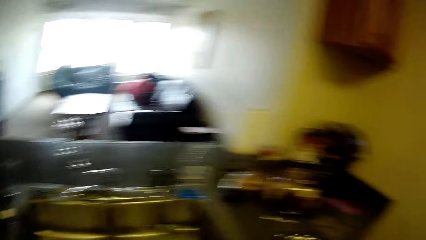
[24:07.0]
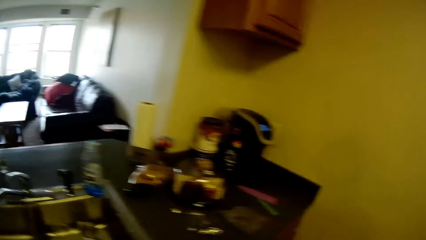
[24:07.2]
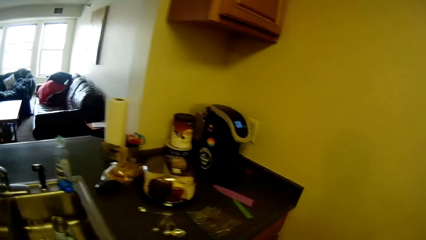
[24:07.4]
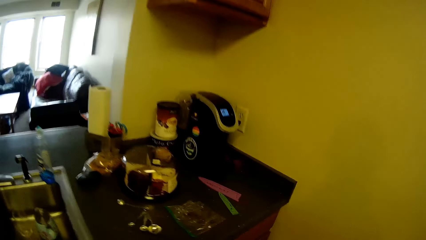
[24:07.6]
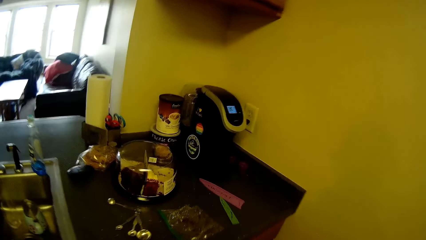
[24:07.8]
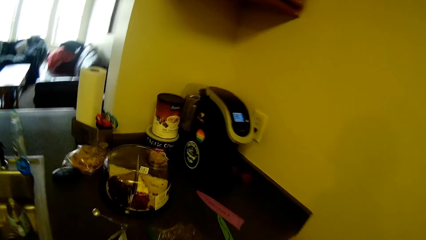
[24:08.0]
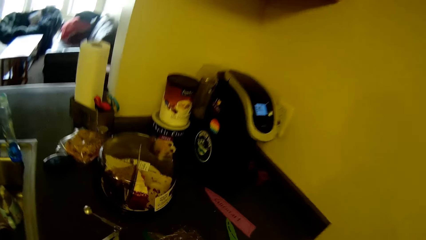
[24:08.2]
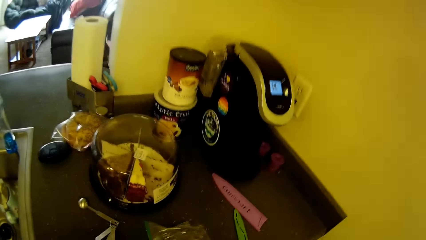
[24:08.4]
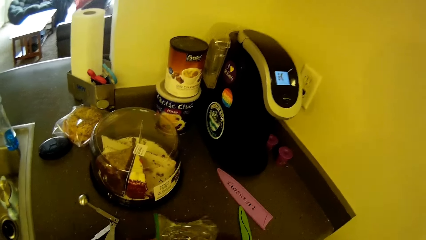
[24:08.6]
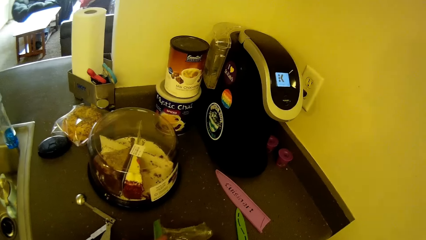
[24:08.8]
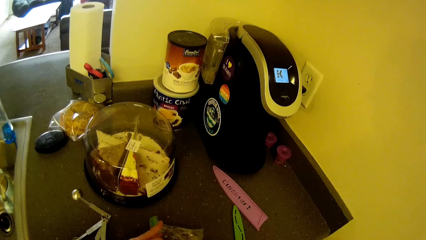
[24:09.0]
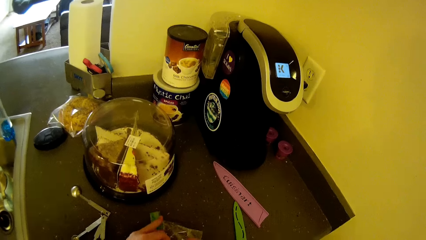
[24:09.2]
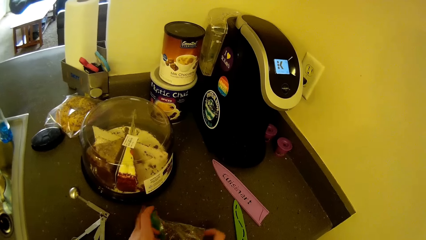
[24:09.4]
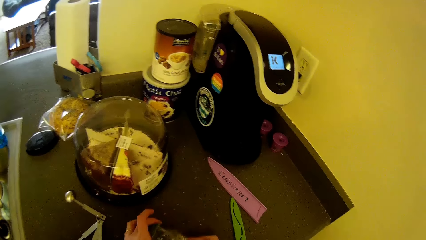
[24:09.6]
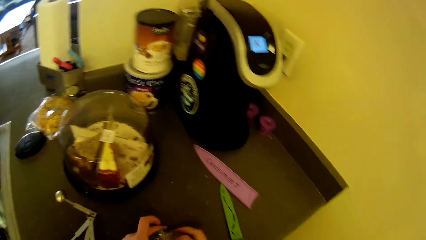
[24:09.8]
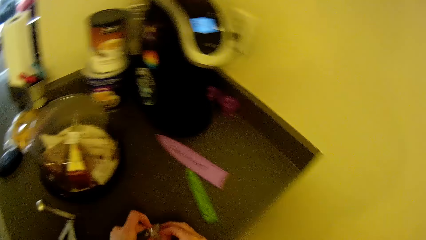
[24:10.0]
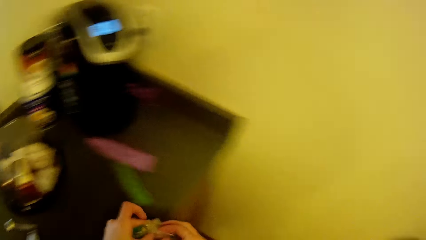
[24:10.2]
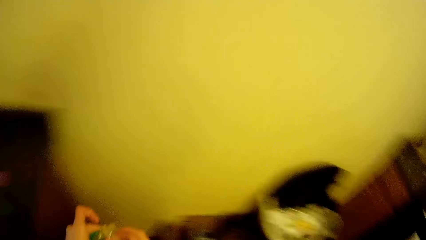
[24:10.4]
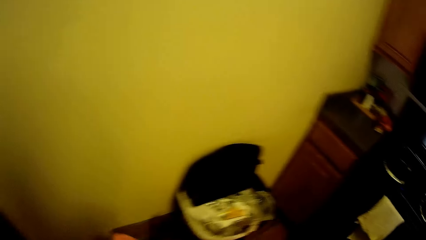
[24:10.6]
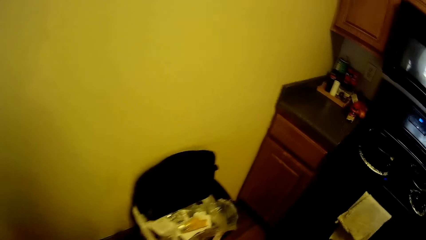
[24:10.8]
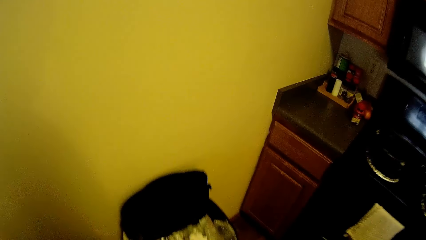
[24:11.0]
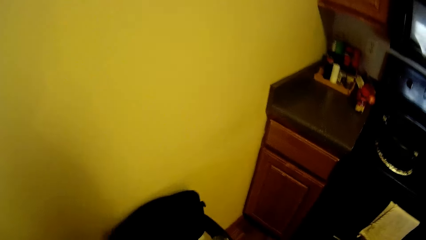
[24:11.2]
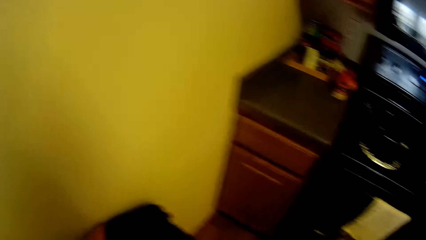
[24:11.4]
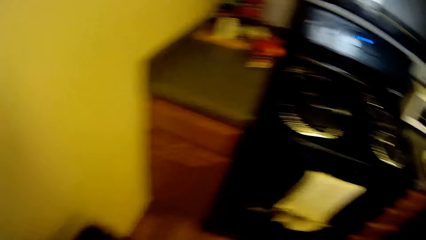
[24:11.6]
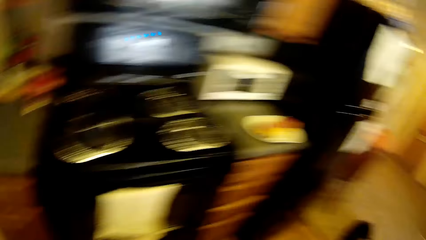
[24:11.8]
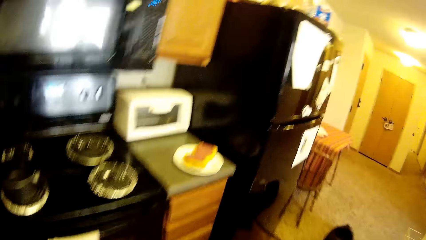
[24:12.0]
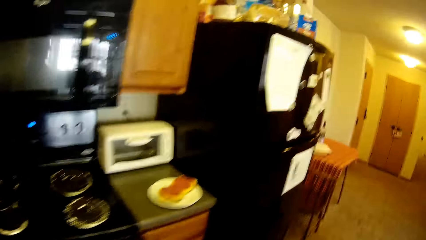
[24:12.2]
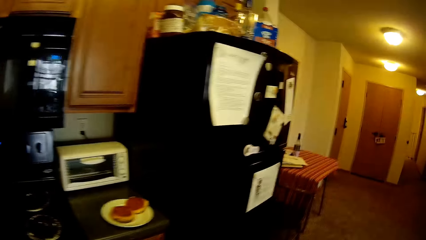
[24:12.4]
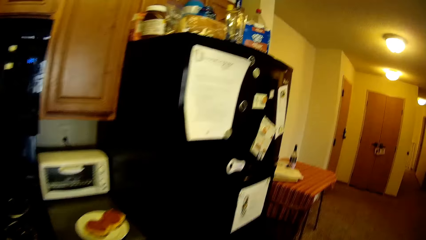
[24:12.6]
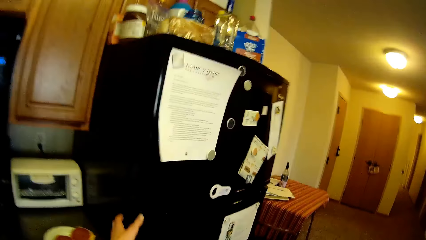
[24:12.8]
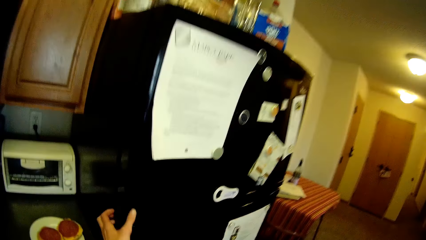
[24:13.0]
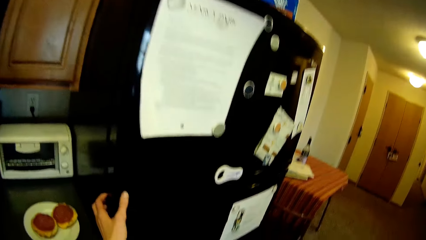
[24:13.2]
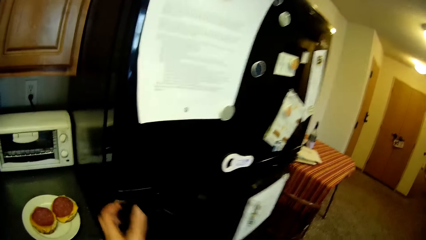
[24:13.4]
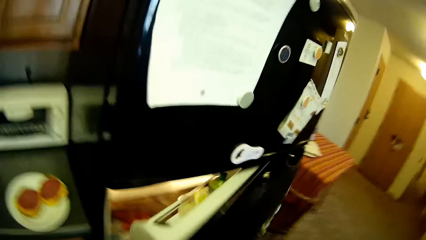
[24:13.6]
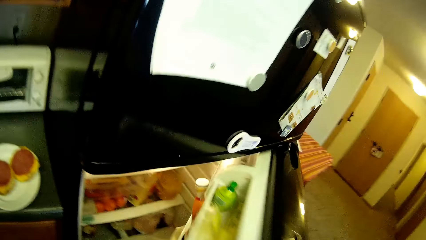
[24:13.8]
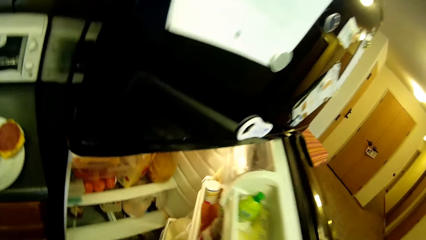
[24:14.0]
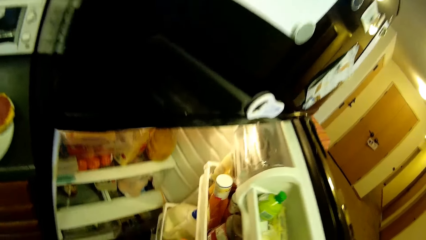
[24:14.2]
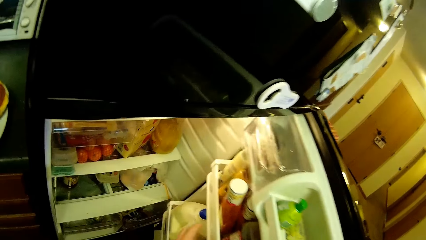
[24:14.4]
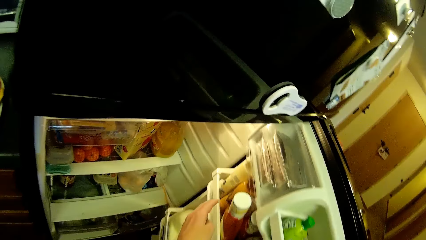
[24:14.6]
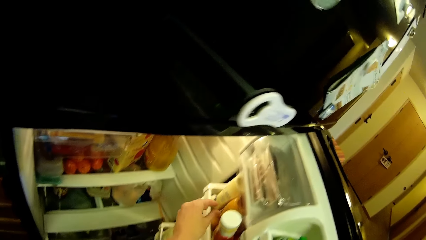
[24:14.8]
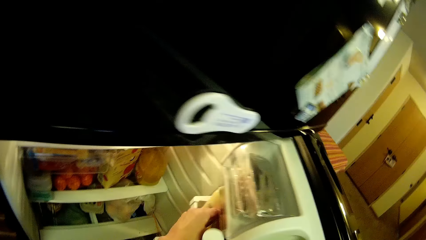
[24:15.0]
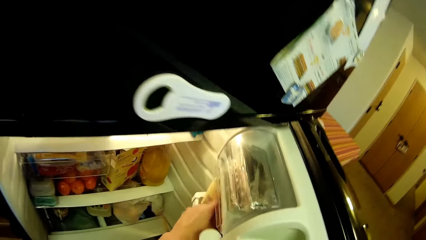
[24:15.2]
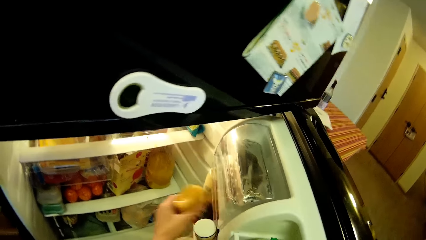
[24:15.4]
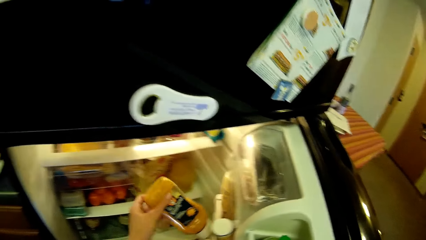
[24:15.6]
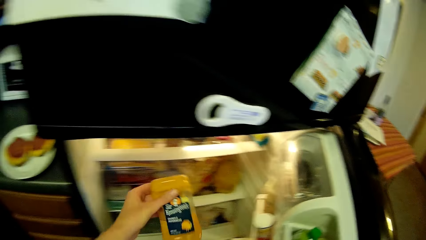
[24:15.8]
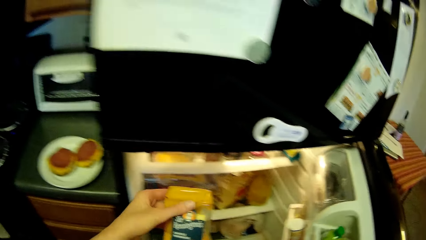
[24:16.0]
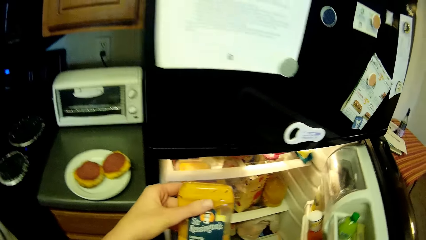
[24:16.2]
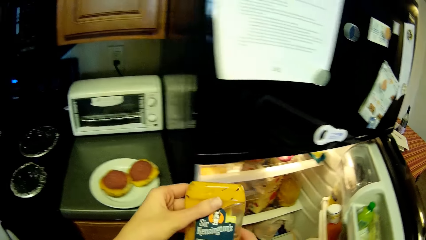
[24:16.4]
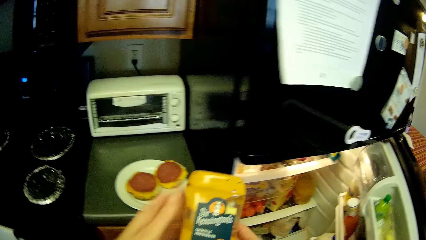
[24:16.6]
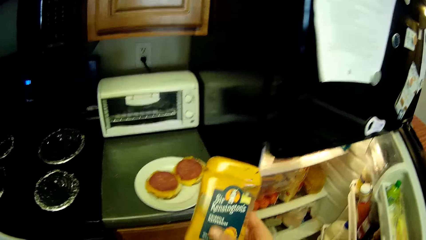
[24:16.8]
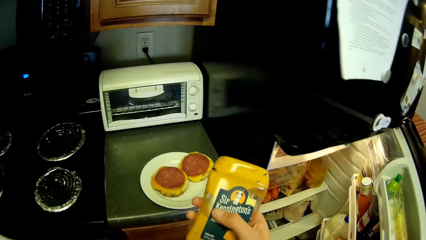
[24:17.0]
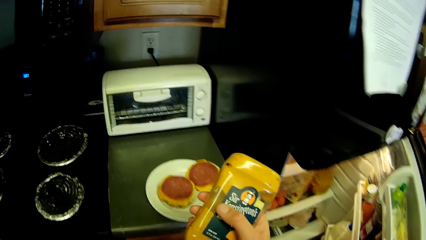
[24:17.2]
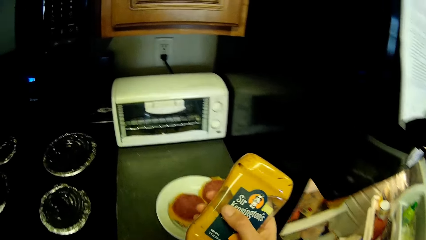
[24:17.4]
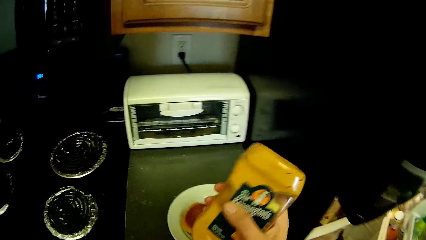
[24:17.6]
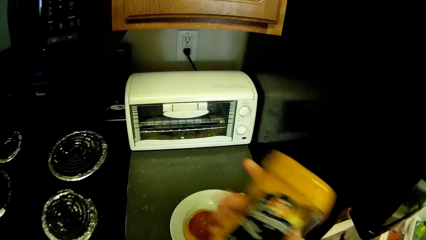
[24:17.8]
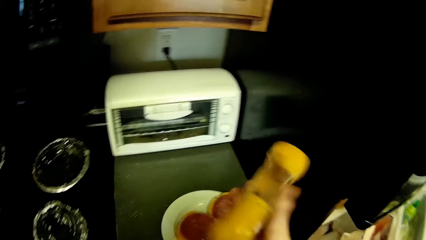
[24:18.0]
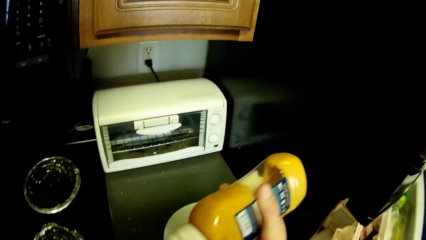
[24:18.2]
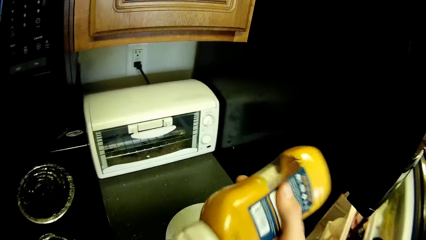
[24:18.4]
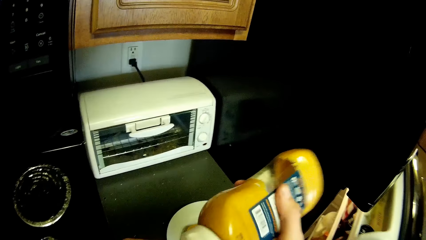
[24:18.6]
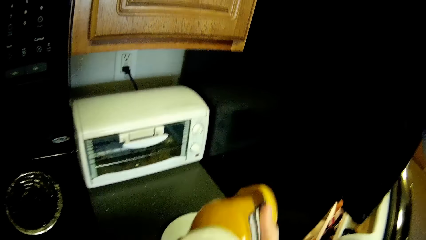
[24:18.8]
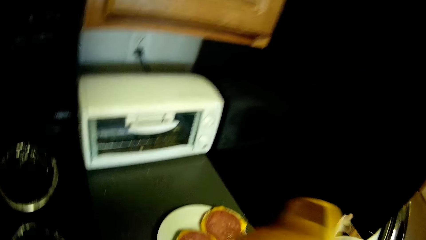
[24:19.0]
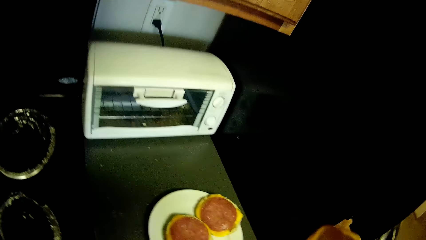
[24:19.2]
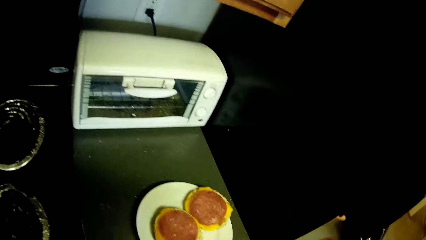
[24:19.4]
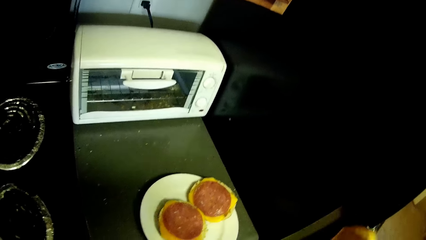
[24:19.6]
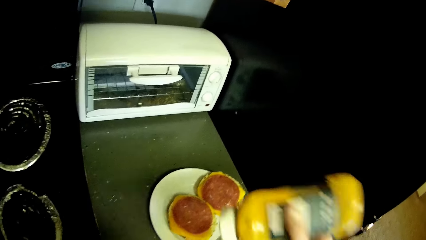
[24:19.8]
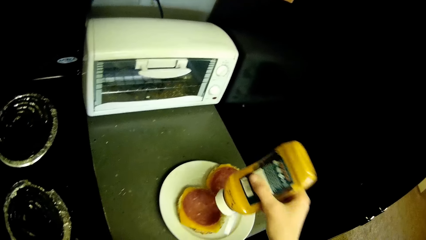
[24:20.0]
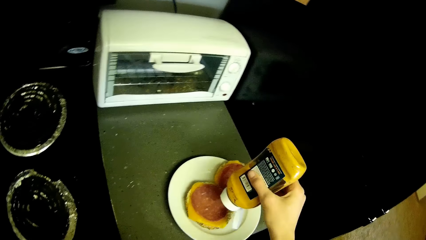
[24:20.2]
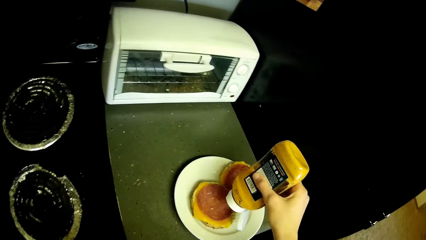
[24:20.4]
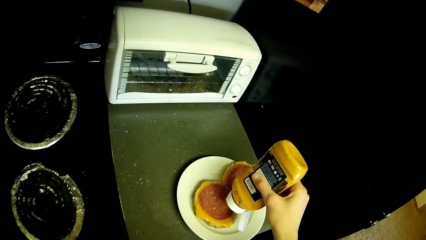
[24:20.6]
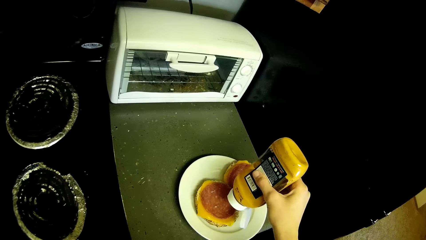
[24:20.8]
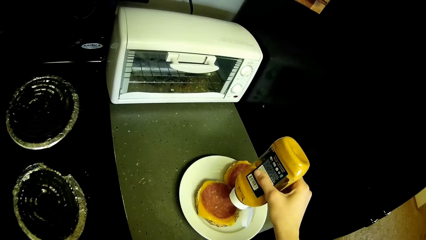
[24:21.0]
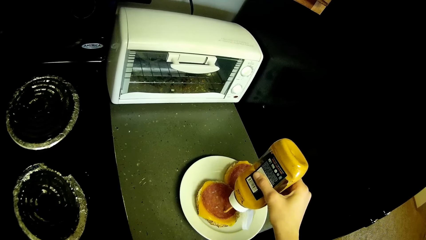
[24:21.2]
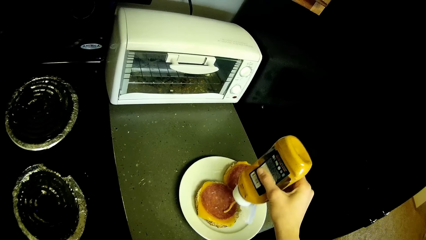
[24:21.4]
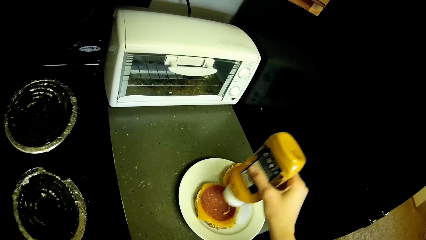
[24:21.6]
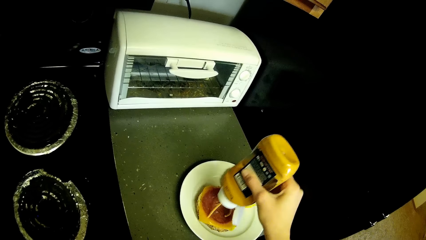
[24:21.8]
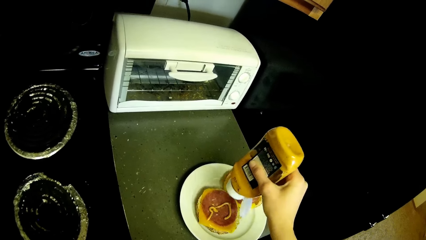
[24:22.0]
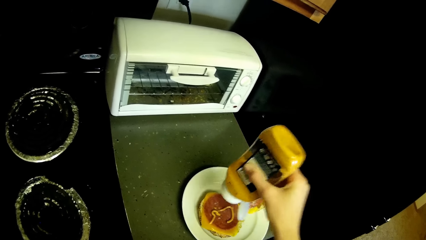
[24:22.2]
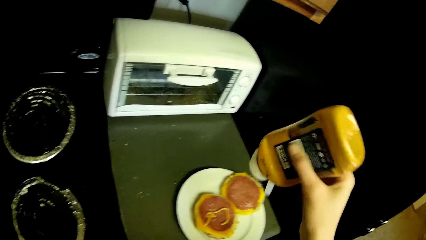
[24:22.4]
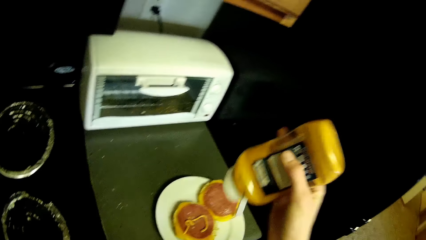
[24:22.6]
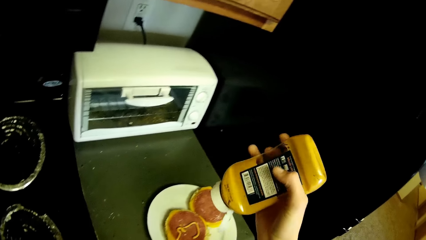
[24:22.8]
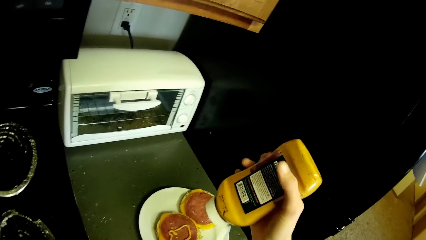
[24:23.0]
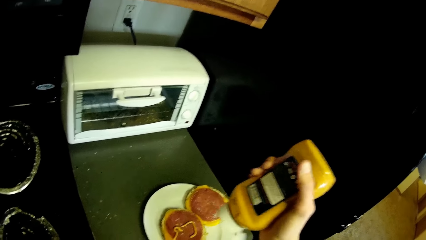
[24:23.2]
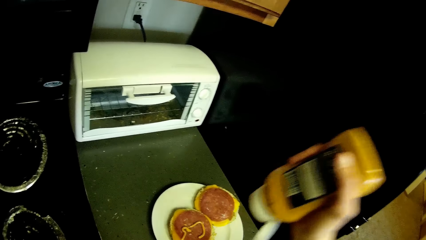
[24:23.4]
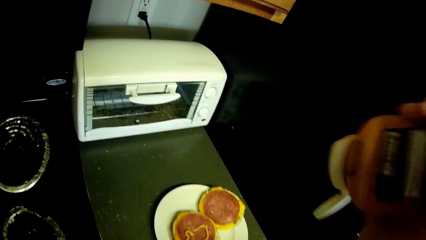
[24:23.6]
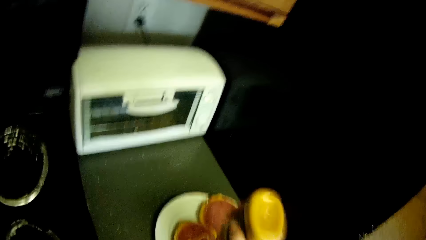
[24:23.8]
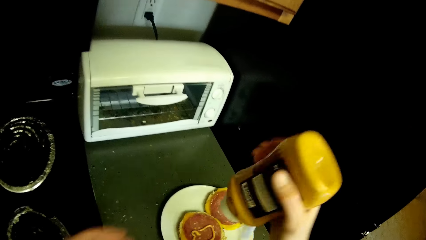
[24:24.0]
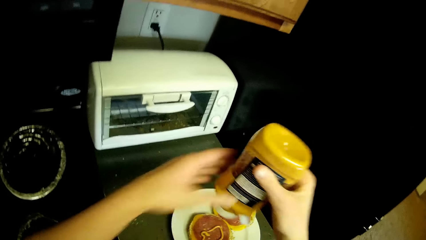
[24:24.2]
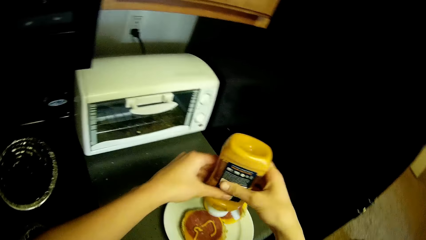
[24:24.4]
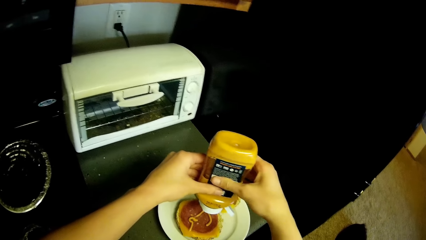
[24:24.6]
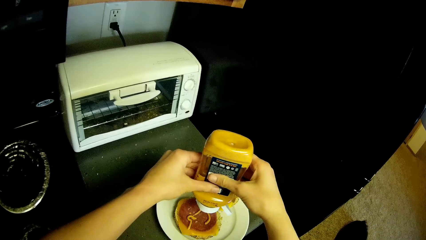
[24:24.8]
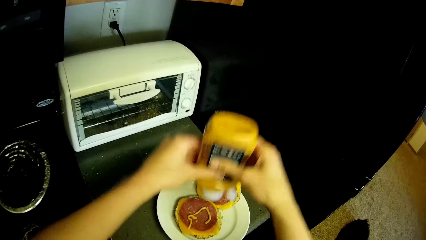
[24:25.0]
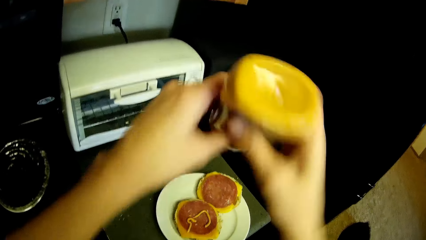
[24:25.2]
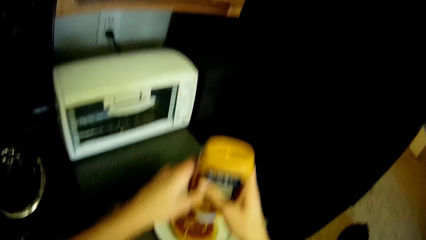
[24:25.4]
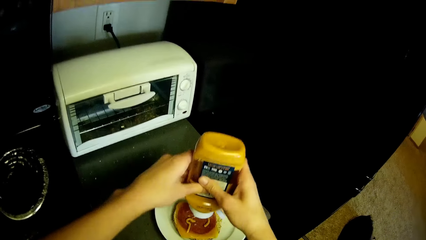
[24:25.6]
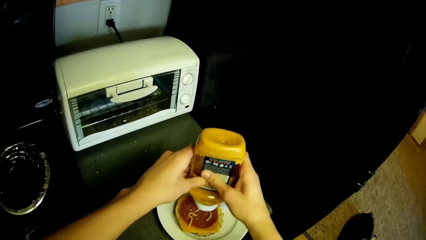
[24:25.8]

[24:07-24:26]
The camera wearer takes a plastic bag. They walk around the kitchen. They open a refrigerator with the right hand. They take out a container from the side compartment of the refrigerator with the left hand. They pass the container to the right hand. They apply sauce from the container to the pizza. They shake the sauce bottle.
